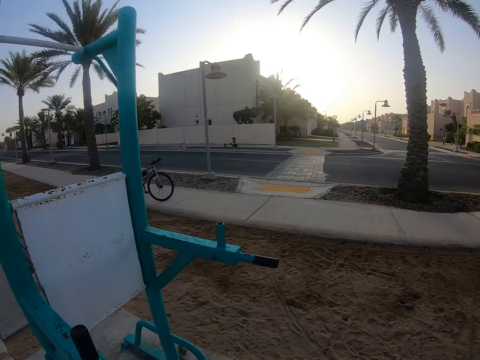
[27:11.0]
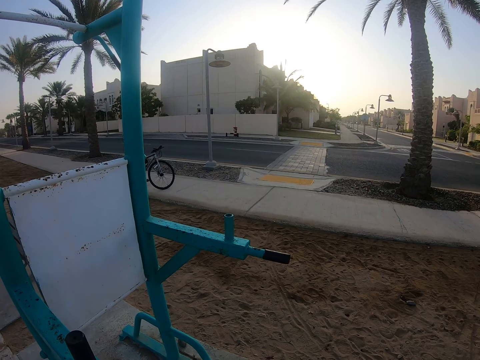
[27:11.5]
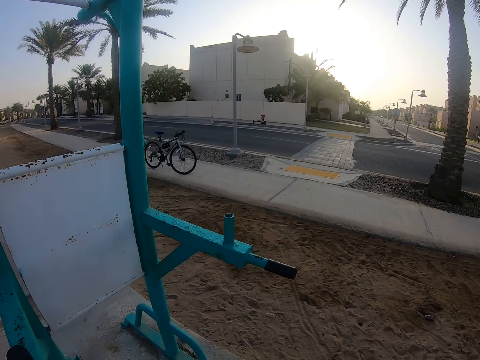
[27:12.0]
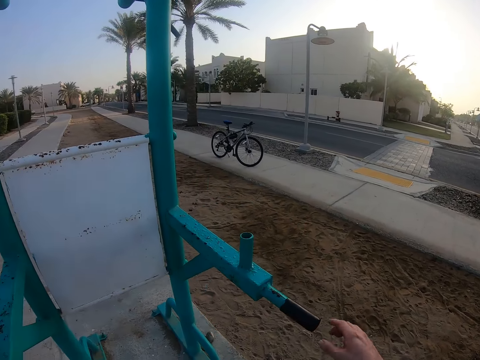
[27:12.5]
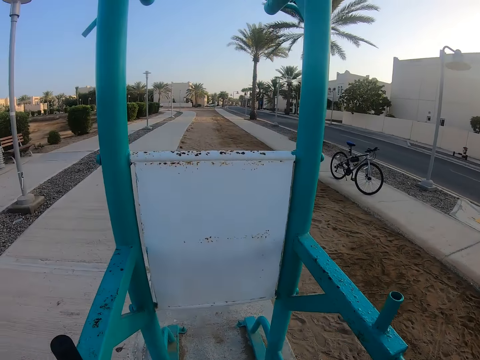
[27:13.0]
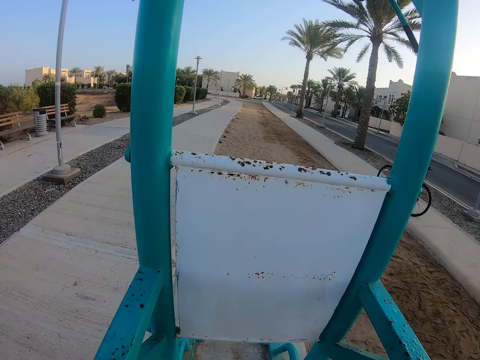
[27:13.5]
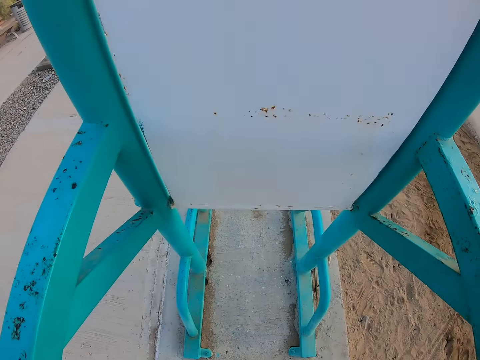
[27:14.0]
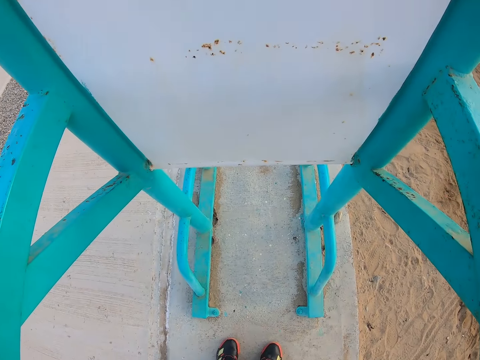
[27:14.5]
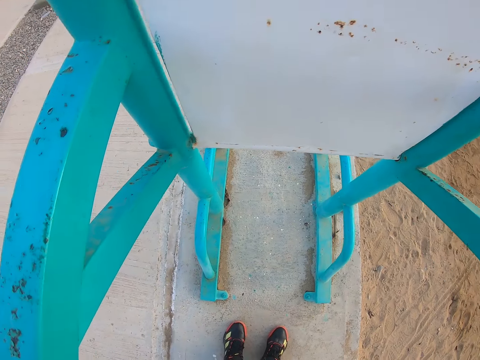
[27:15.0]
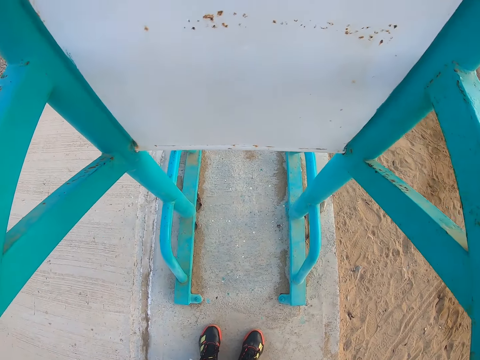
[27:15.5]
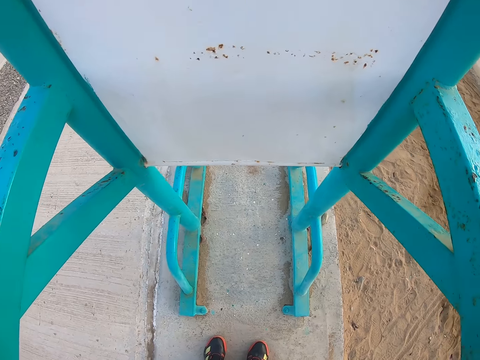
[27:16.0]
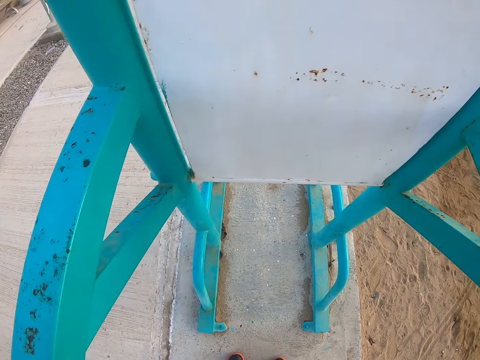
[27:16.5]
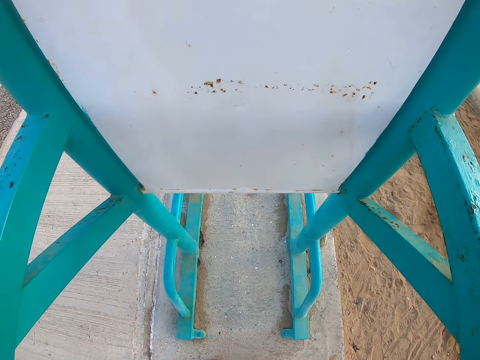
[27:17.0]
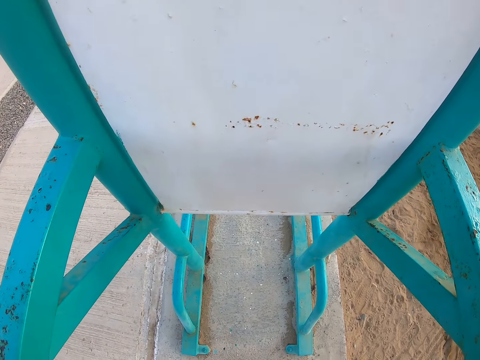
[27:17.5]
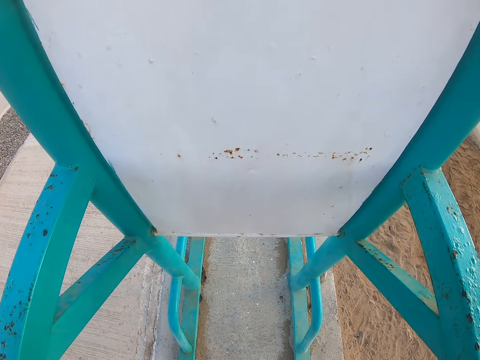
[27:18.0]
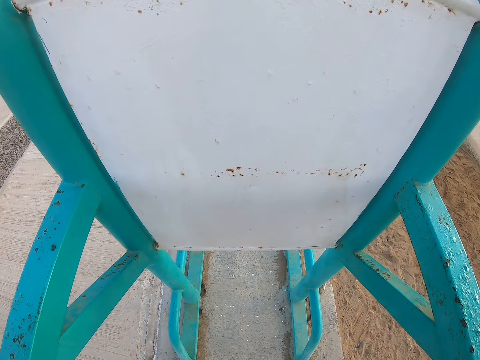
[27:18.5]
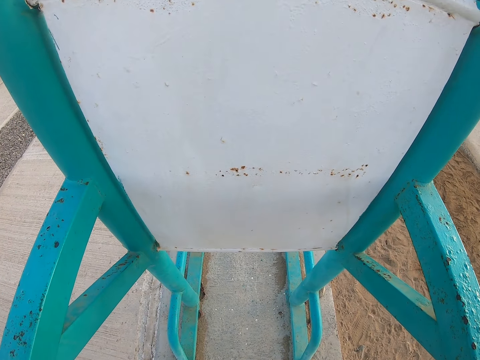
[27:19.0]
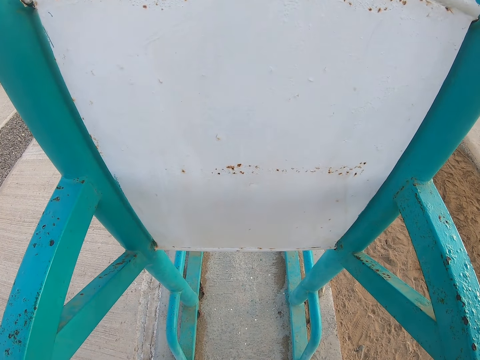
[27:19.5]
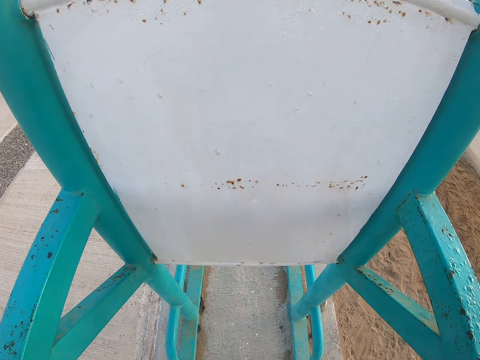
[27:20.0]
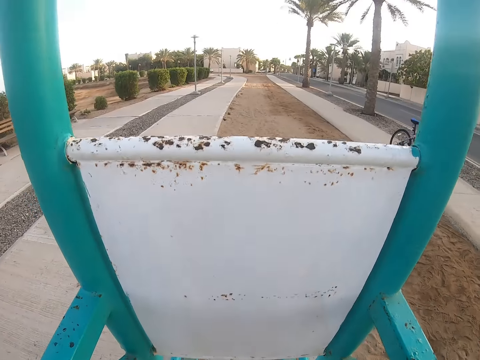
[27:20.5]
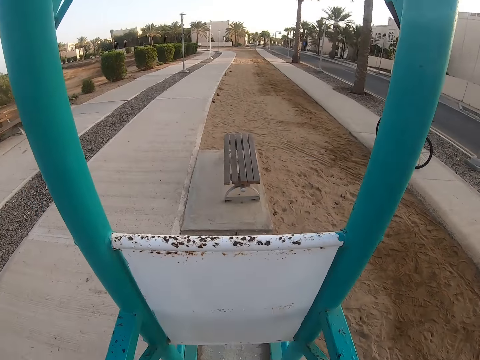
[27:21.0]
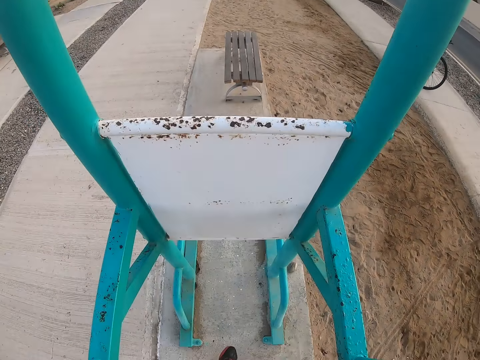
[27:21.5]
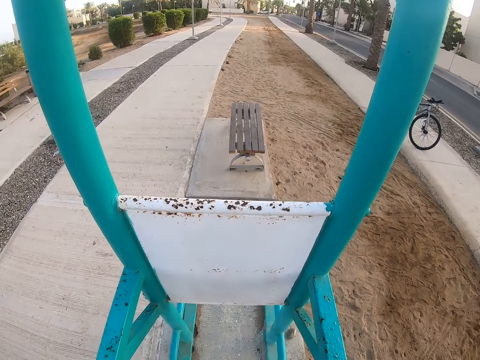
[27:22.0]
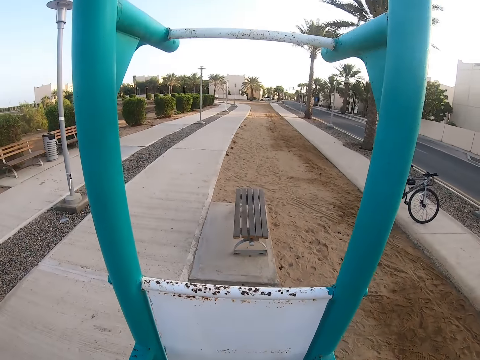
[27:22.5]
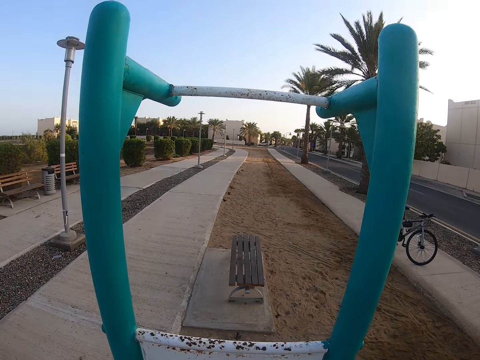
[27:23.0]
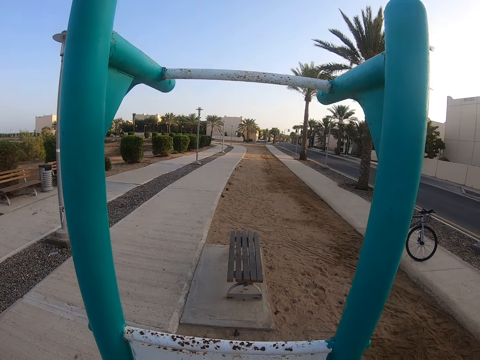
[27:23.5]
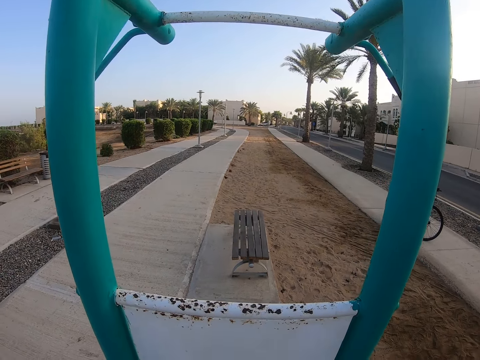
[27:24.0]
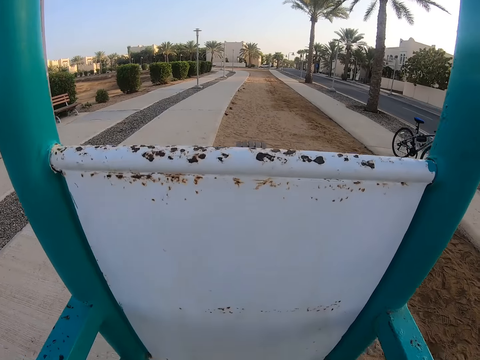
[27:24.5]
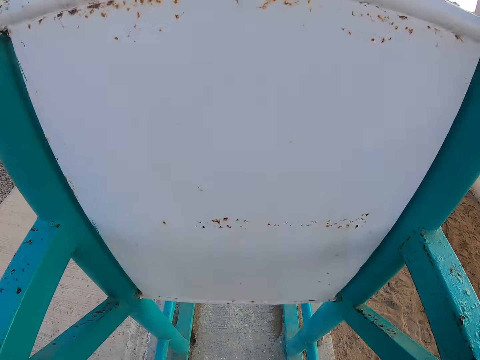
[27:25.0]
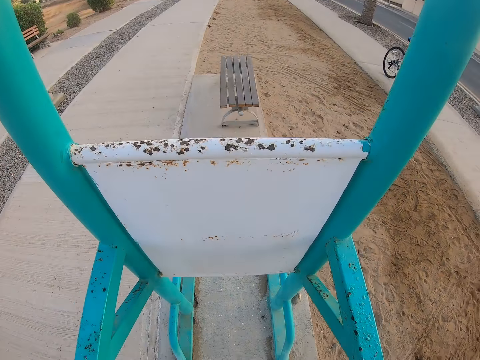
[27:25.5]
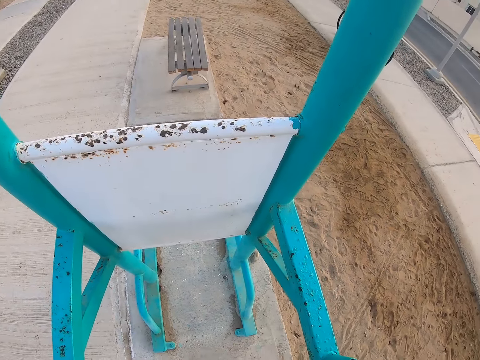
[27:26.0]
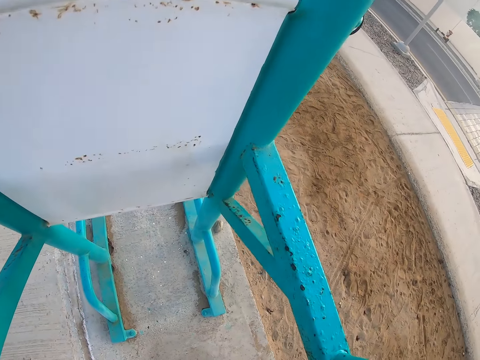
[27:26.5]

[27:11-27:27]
The camera wearer holds the metal structure handle. They get on the front part of the swing. They look down. They exercise on the metal structure.

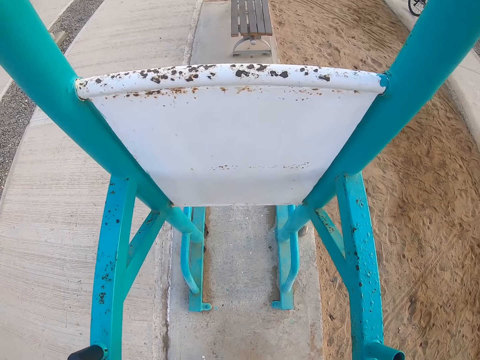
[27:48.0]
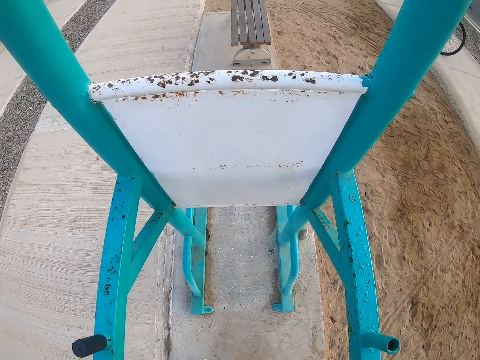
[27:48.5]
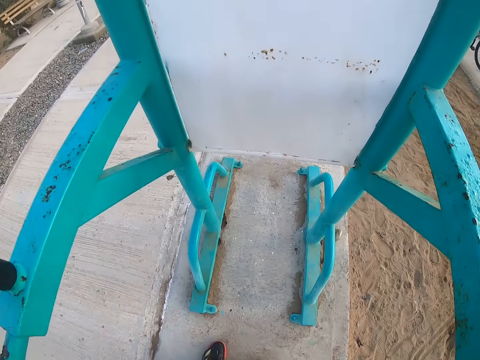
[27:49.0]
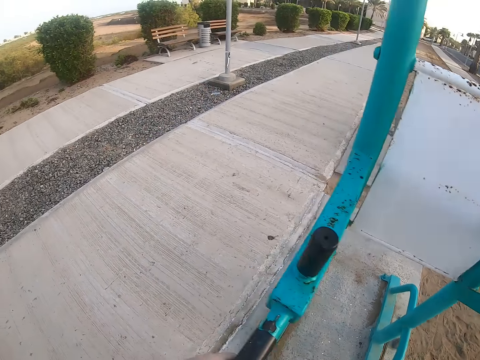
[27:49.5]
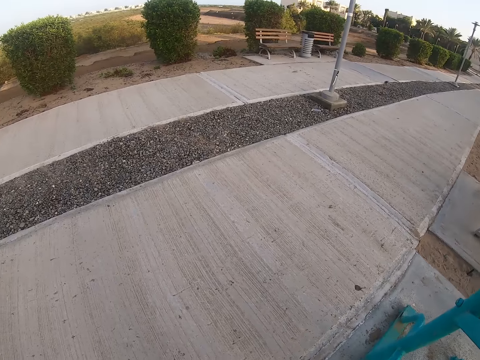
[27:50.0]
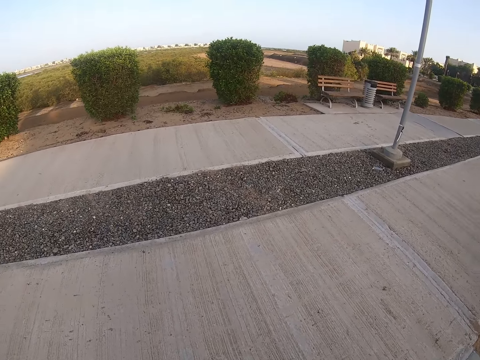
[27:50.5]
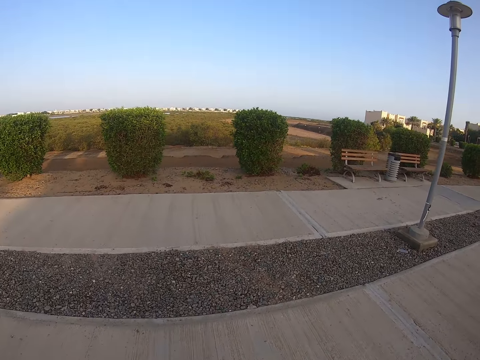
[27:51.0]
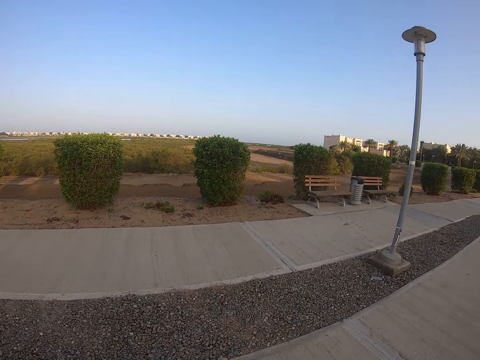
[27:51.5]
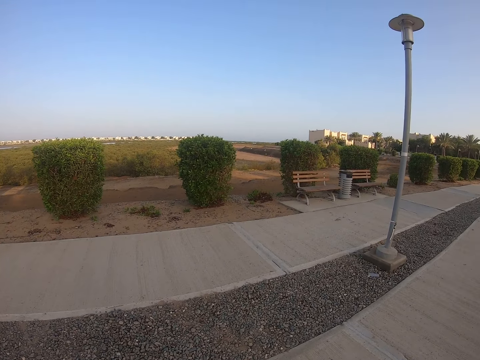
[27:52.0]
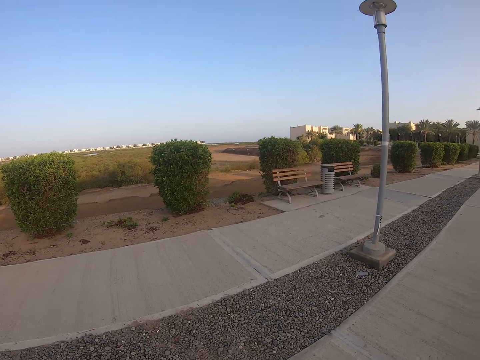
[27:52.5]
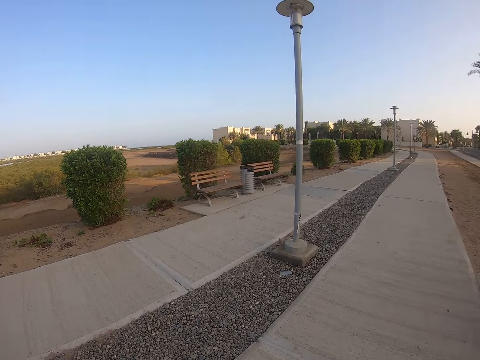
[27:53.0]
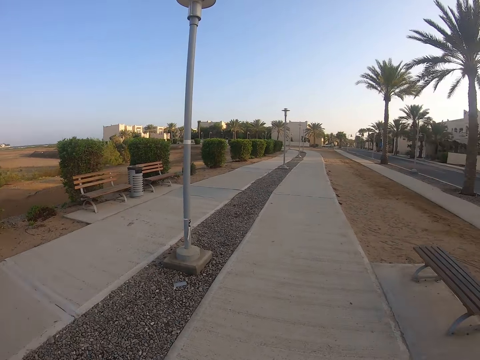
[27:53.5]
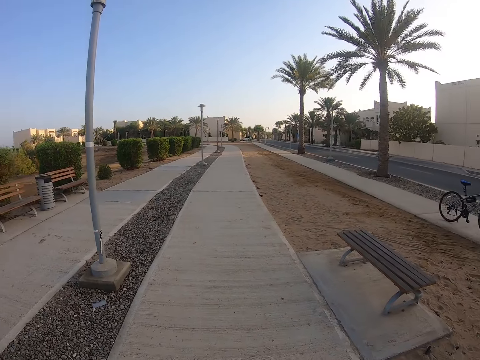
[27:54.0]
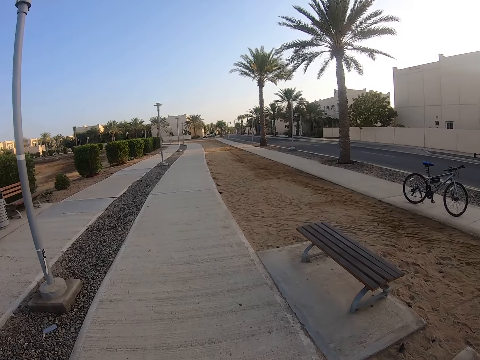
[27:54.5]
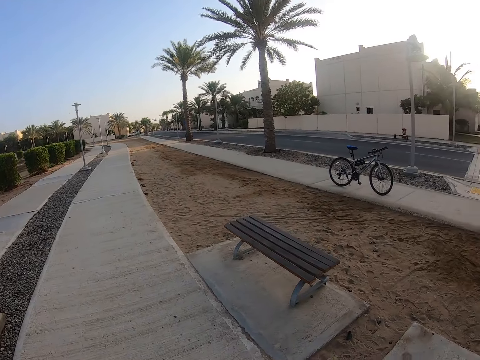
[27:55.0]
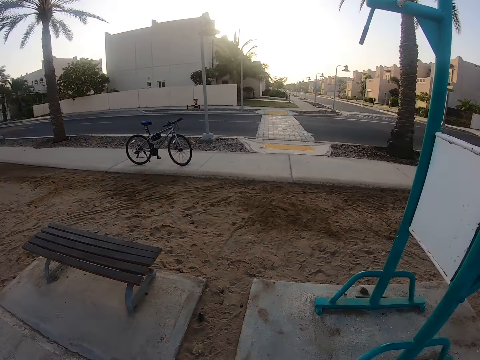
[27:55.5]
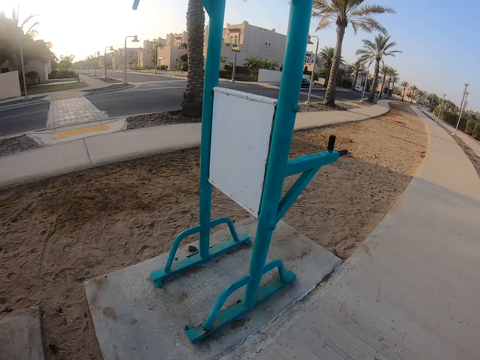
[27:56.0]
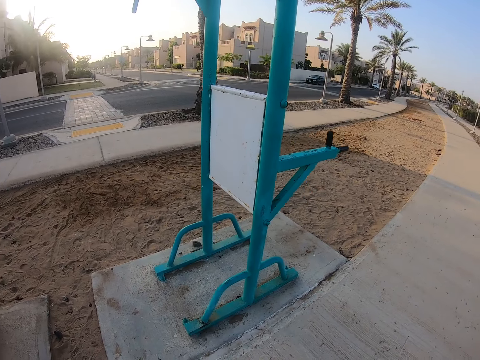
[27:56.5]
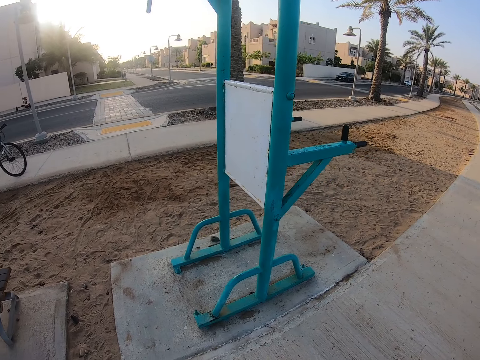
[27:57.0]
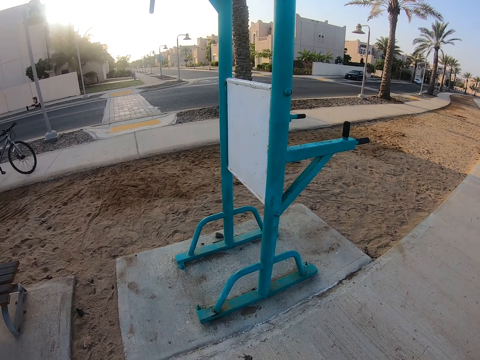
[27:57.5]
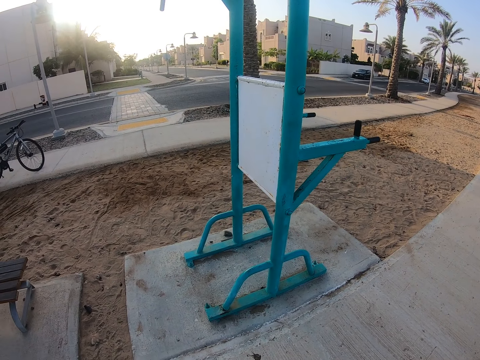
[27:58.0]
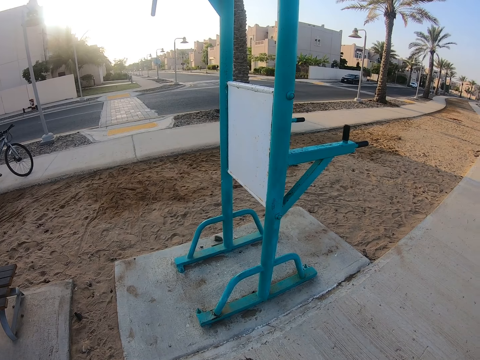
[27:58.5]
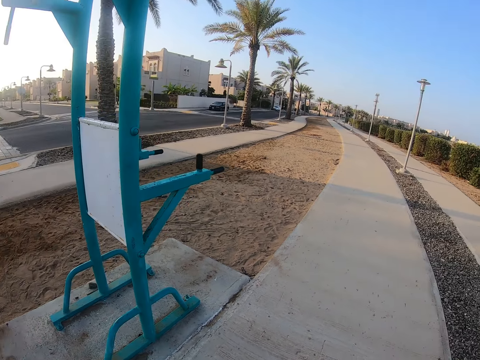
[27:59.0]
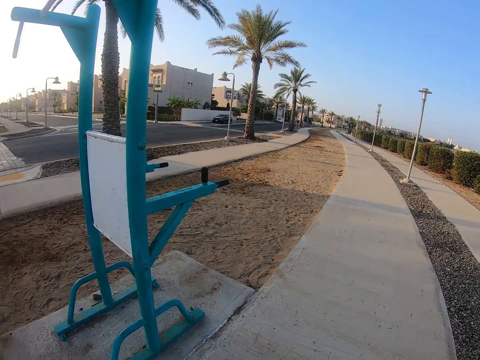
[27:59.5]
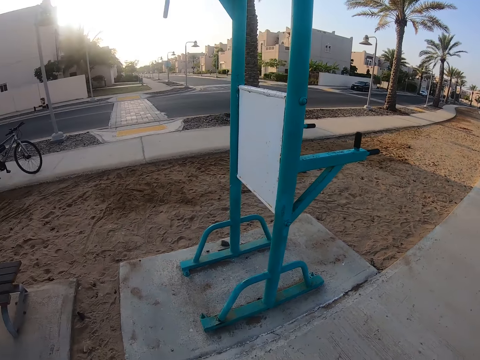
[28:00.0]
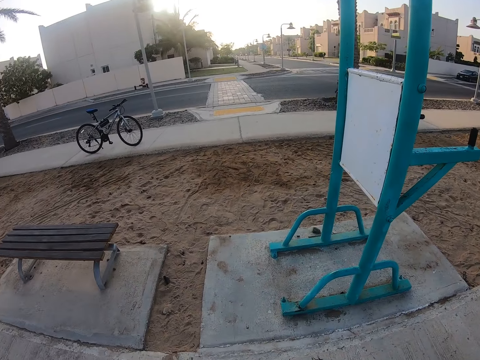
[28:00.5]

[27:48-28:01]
The camera wearer walks on the sidewalk. They touch something. They look around. They look at the metal structure.
